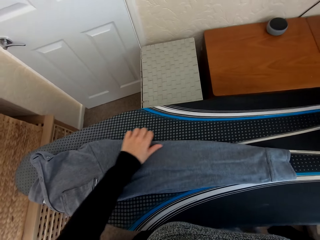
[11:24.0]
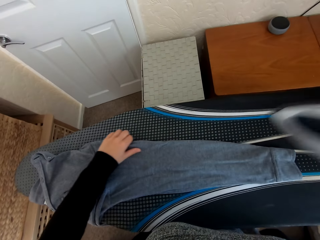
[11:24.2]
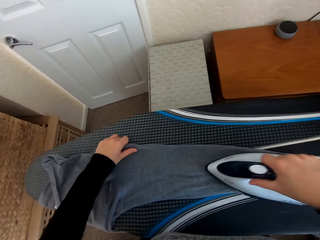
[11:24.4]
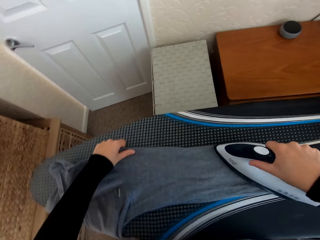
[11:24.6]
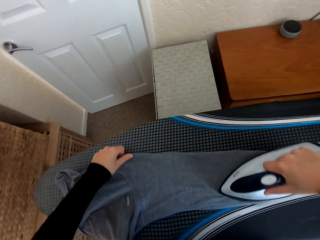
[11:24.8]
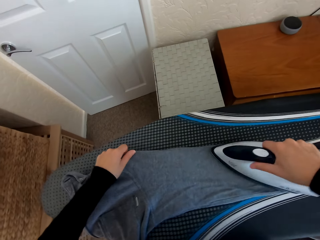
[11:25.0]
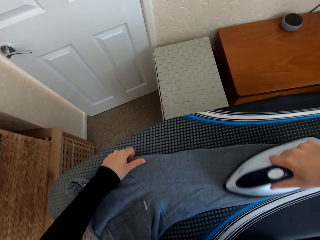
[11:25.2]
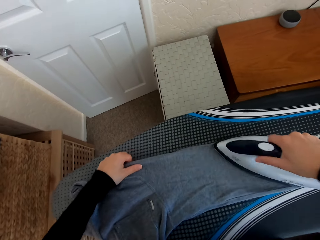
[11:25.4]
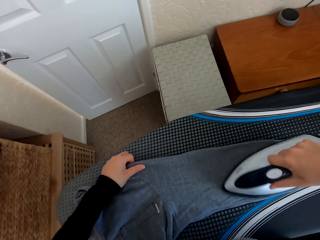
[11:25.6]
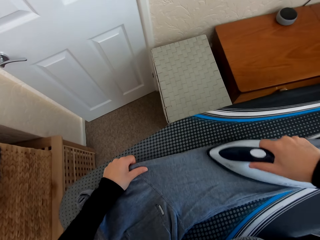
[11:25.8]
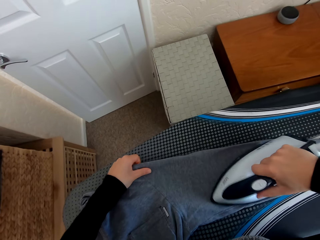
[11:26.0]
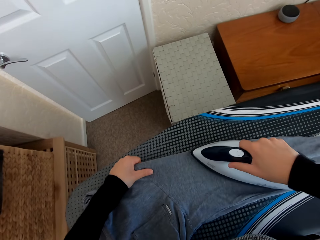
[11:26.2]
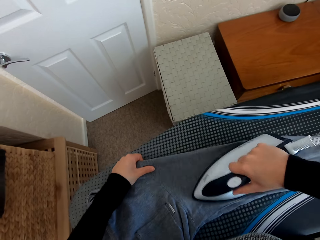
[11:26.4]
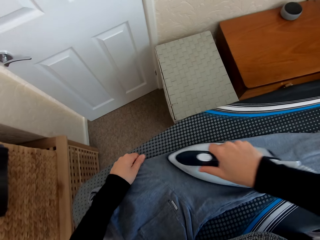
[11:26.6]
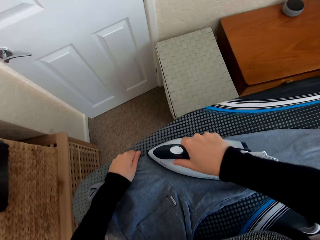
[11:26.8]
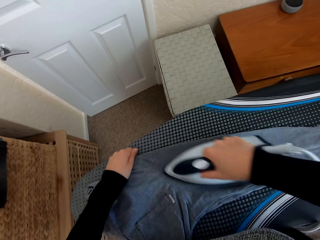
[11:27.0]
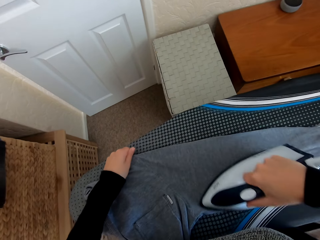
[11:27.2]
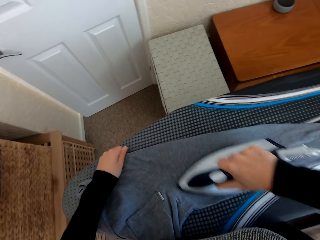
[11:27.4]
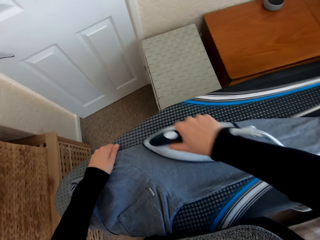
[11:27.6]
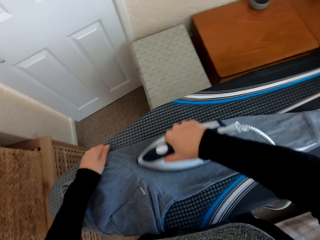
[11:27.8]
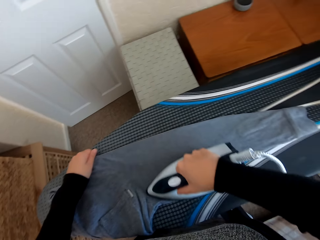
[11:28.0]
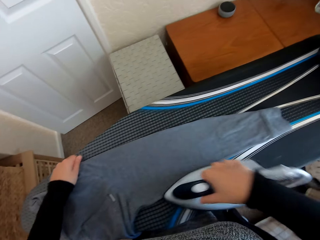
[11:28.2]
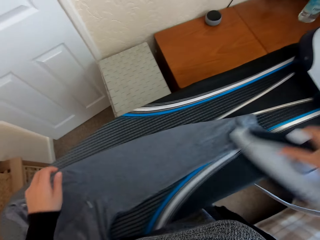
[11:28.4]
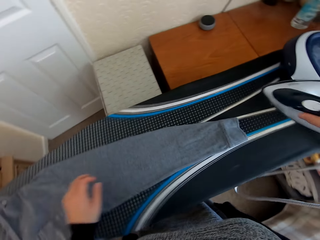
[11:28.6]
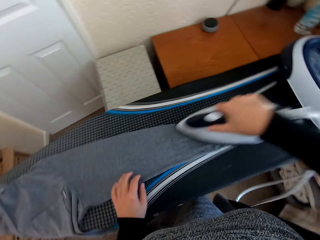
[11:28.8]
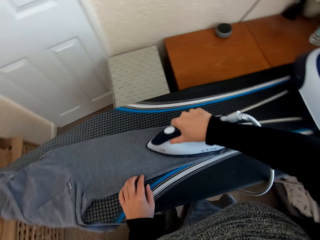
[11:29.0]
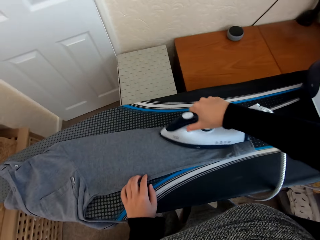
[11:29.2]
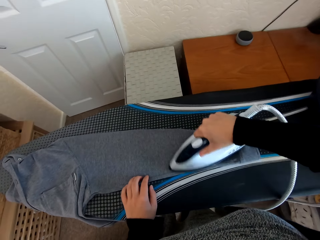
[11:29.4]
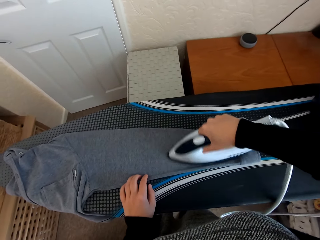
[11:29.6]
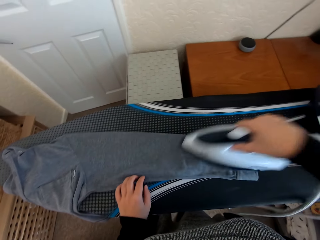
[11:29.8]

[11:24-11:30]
The camera wearer picks the iron box from the Brabantia iron board. They iron the shirt on the Brabantia iron board with the iron box.

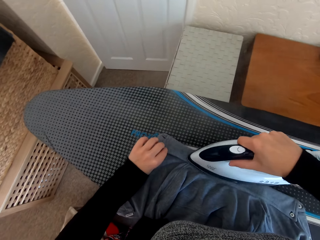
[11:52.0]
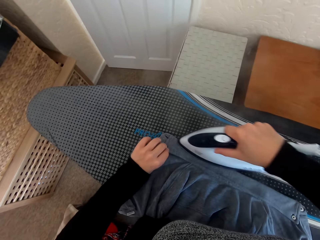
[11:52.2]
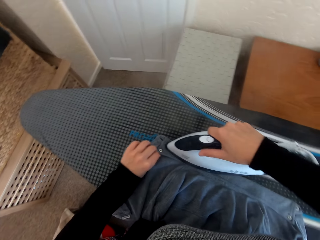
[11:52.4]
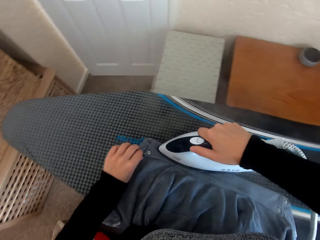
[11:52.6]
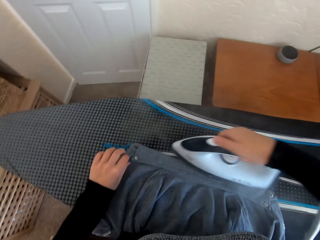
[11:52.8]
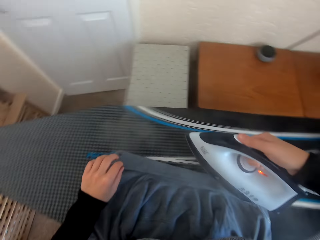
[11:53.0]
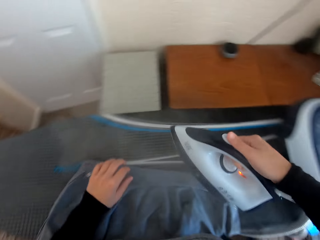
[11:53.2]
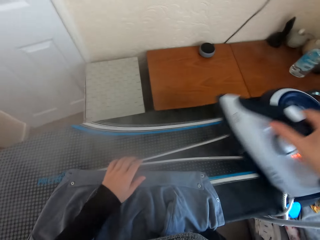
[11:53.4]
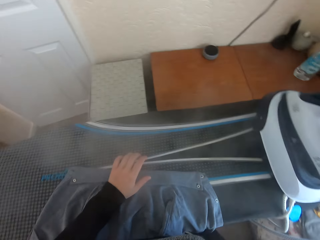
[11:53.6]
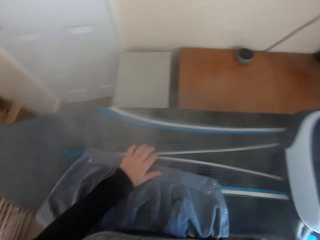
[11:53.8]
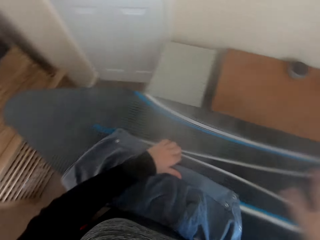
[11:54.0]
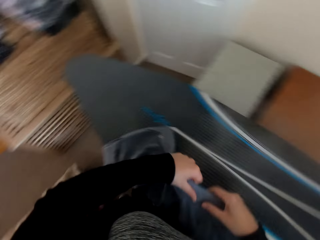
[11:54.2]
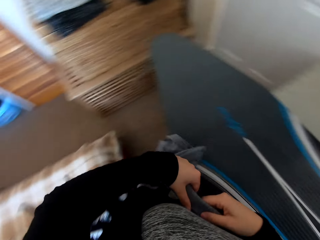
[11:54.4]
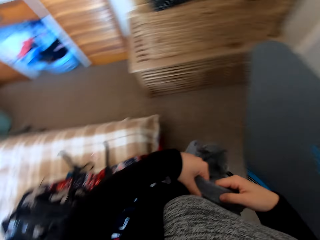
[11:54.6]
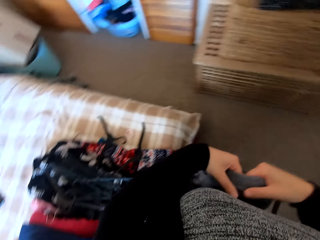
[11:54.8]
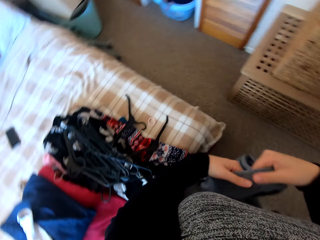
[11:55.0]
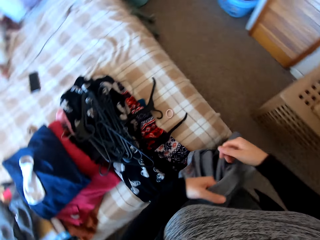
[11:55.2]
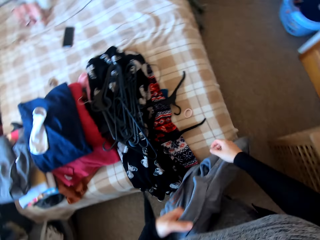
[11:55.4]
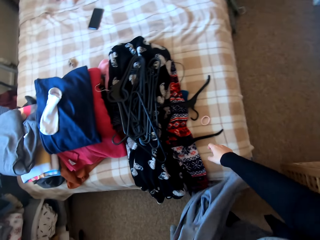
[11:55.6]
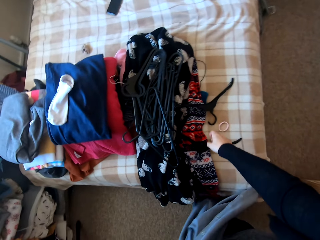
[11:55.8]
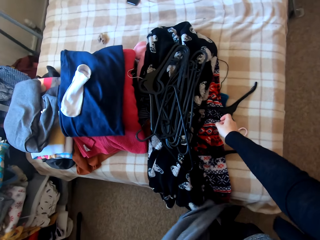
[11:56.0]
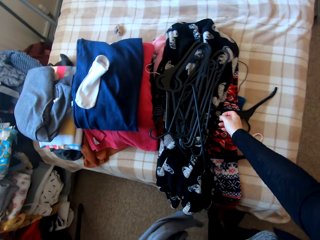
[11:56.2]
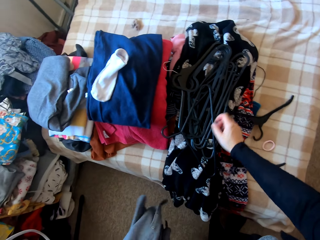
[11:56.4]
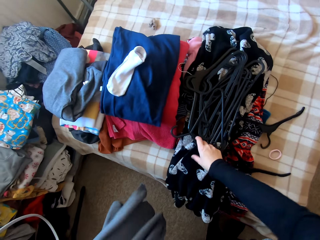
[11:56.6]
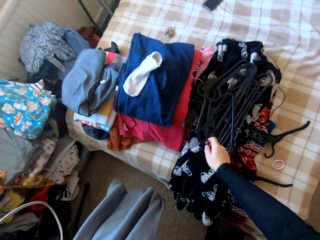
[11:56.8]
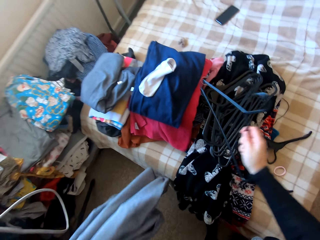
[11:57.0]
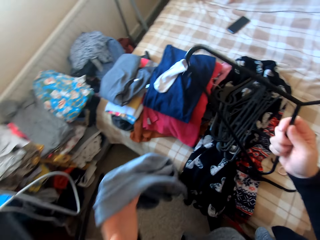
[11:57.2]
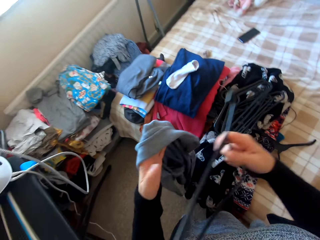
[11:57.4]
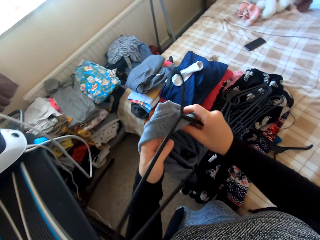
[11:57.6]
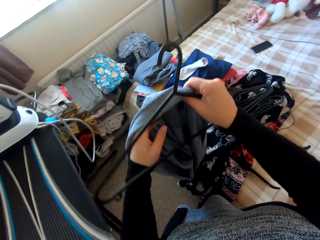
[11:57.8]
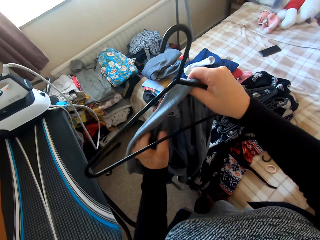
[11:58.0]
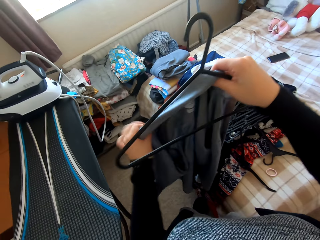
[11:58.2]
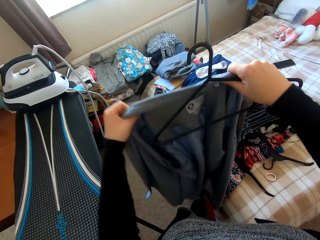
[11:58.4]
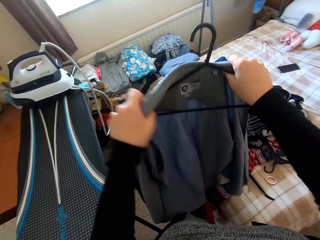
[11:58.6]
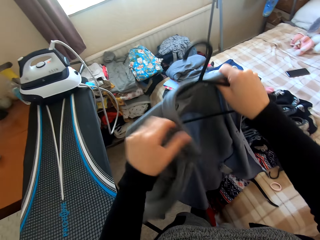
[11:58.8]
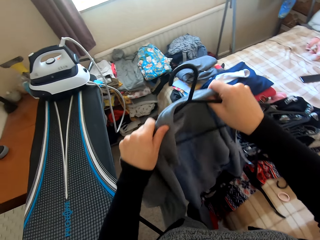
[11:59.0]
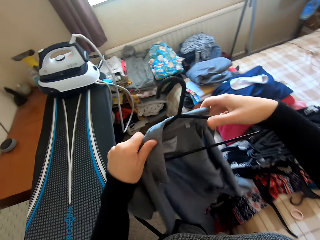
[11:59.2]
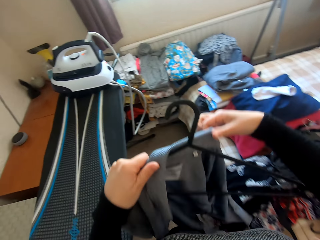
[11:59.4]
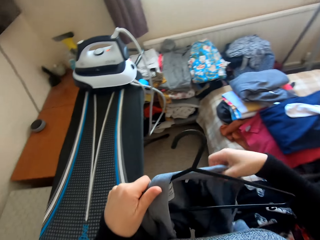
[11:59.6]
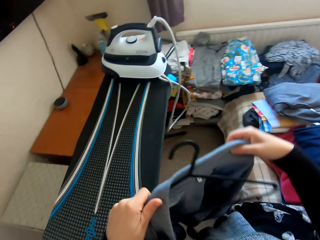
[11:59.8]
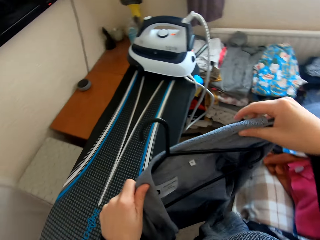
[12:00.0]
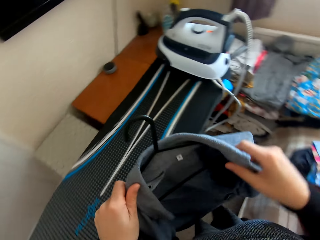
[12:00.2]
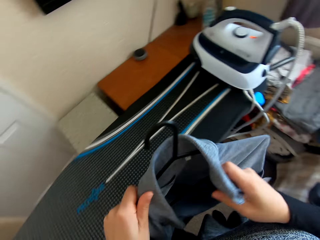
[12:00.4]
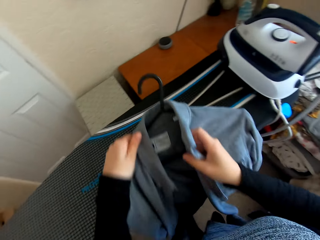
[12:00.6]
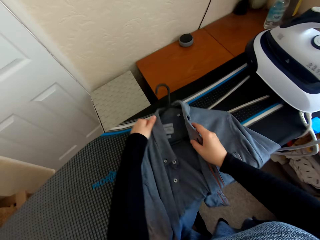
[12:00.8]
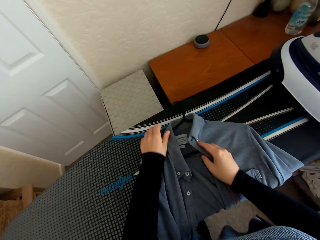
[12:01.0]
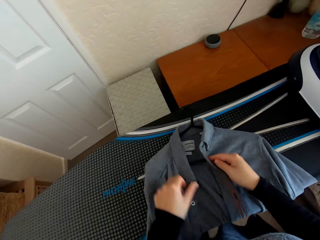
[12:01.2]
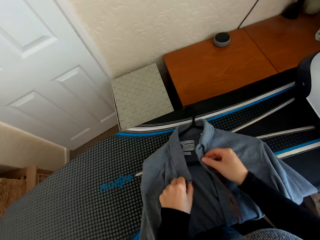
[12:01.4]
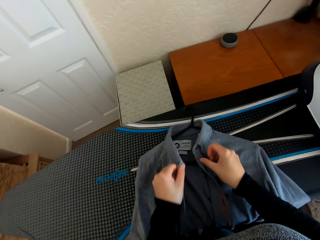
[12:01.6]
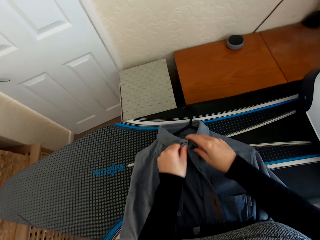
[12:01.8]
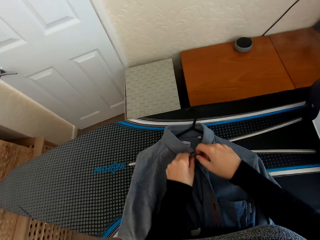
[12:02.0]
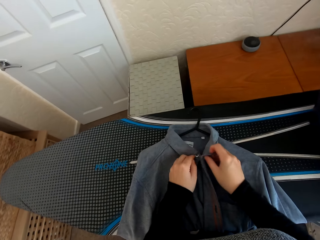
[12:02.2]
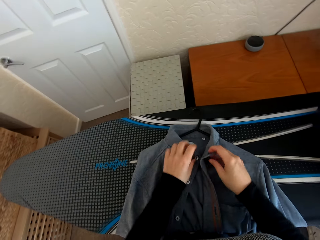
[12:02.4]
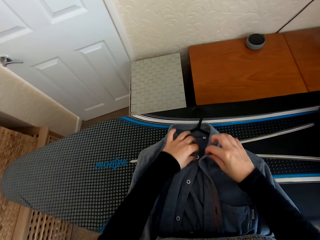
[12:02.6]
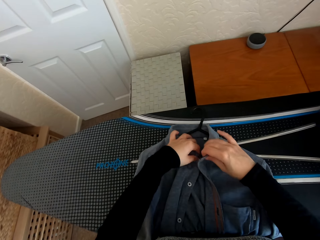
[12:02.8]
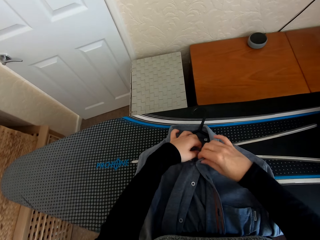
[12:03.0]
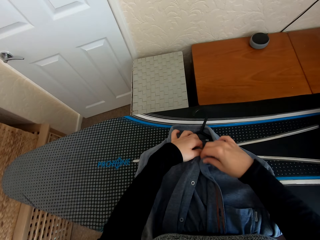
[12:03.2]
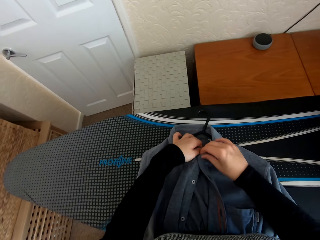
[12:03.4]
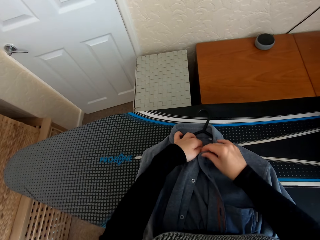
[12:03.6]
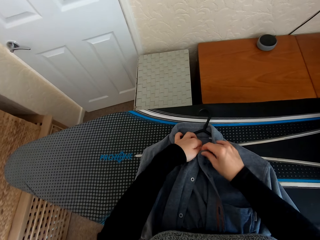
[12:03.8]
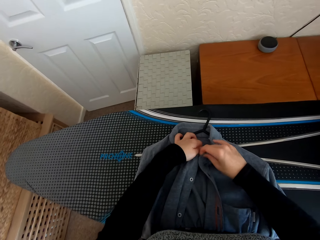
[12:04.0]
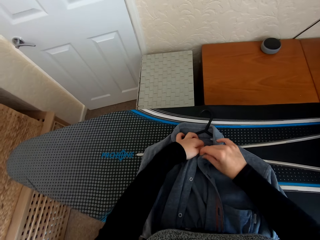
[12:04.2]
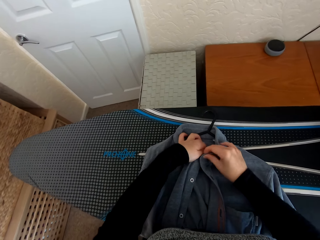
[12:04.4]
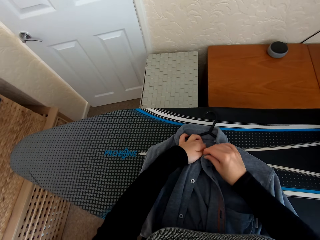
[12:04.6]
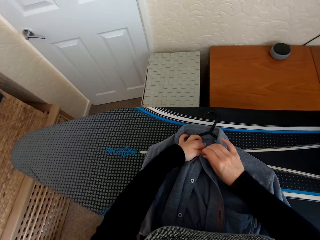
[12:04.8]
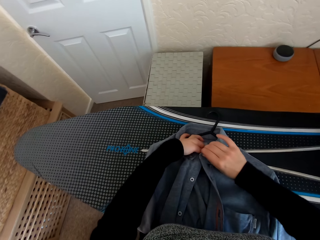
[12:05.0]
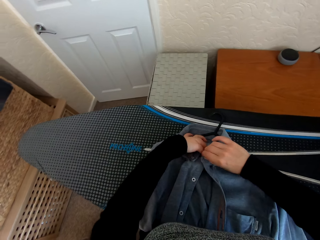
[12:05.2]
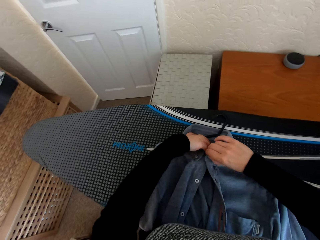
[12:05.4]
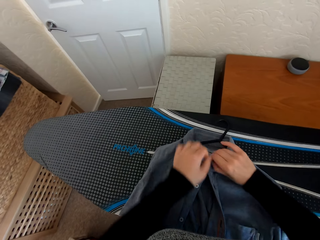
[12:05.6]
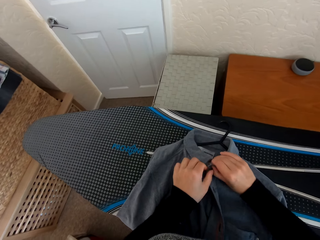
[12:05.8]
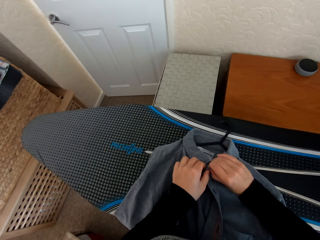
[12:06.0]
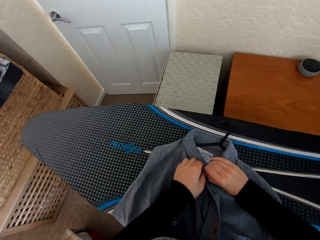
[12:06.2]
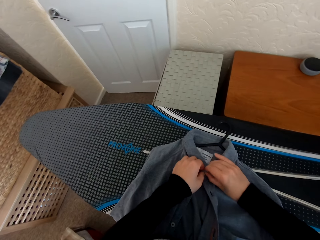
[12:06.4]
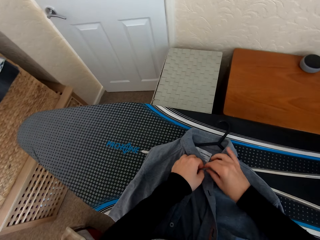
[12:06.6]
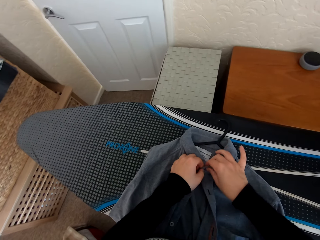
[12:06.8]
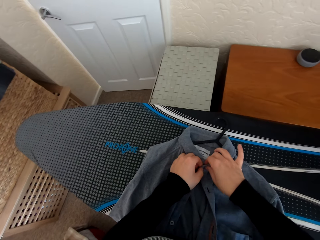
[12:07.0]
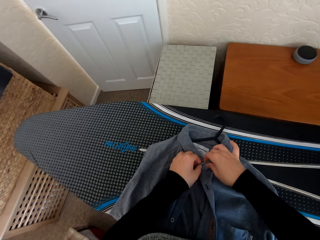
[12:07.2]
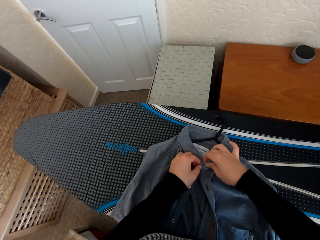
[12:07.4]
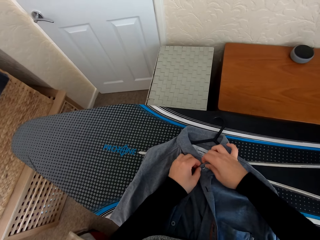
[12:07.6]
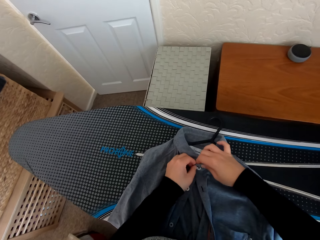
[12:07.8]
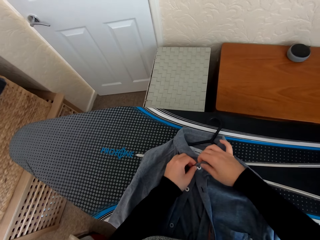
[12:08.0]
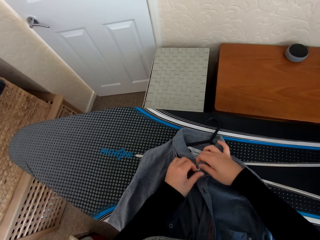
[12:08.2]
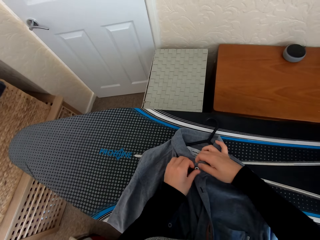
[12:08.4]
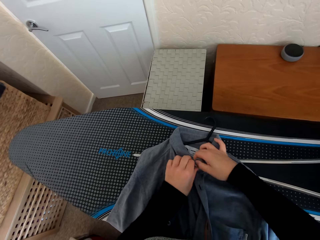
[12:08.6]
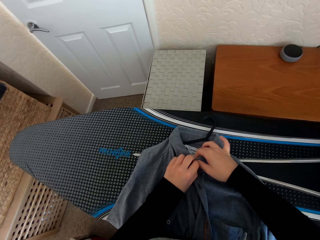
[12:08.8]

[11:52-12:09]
The camera wearer regulates the iron box. They put the iron box on the iron board hanger. They turn around and walk in the house. They pick the hanger from the bed. They place the shirt on the hanger. They place the shirt on the hanger on the Brabantia iron board. They close the button on the shirt.
